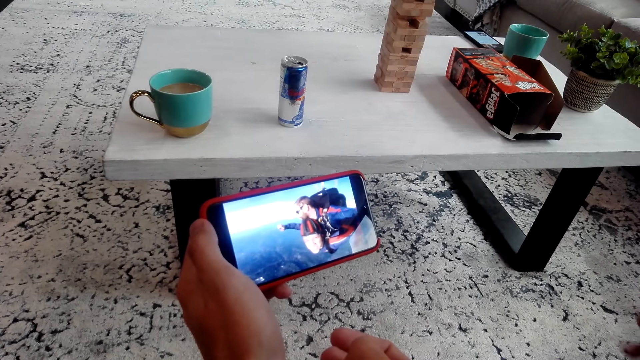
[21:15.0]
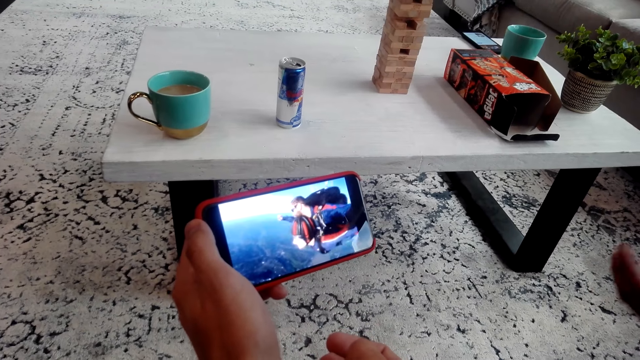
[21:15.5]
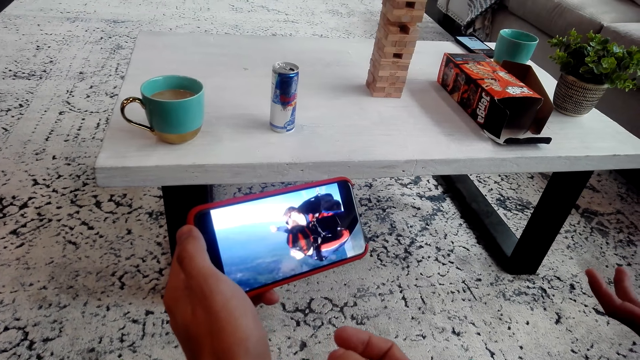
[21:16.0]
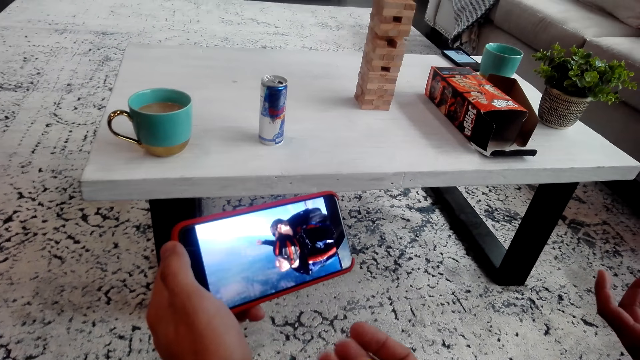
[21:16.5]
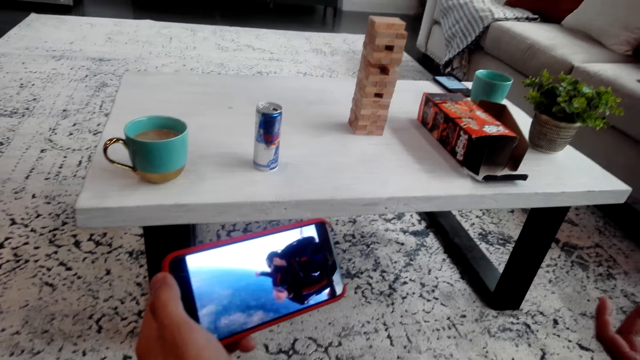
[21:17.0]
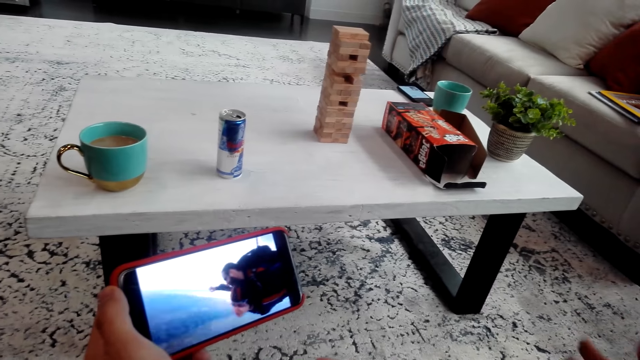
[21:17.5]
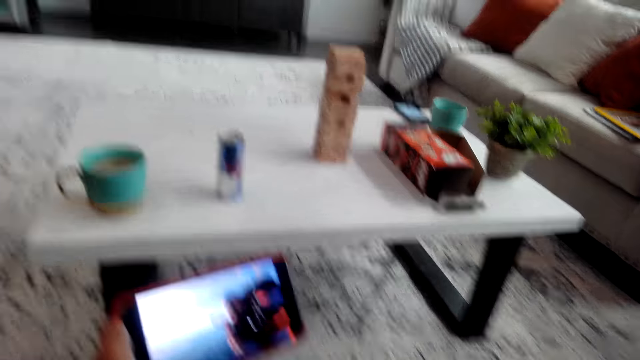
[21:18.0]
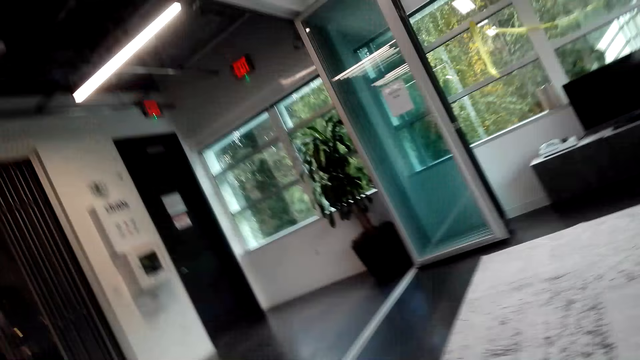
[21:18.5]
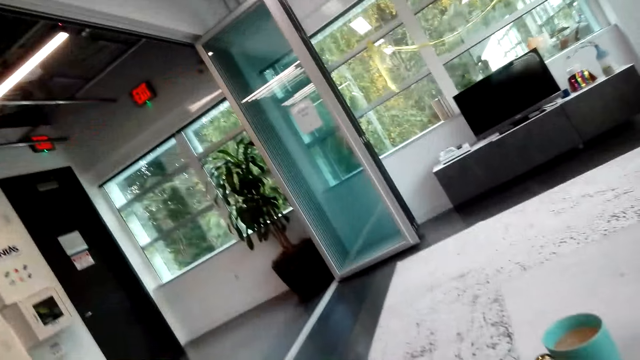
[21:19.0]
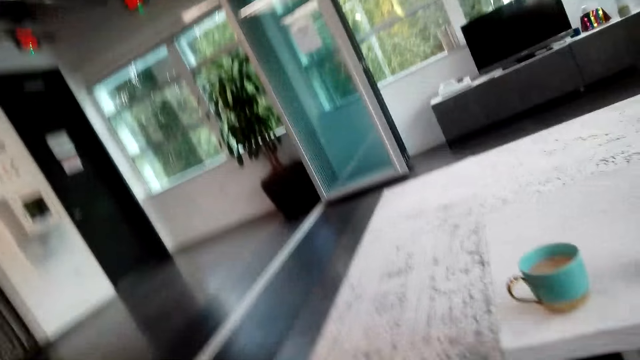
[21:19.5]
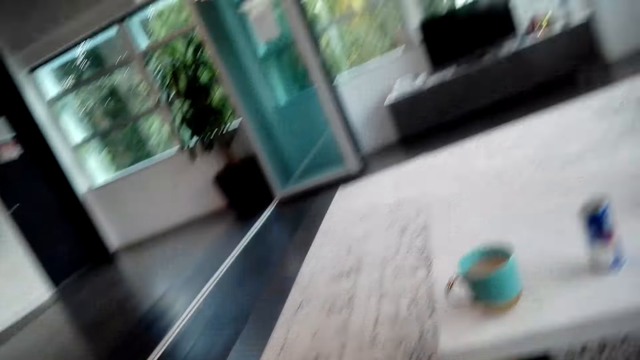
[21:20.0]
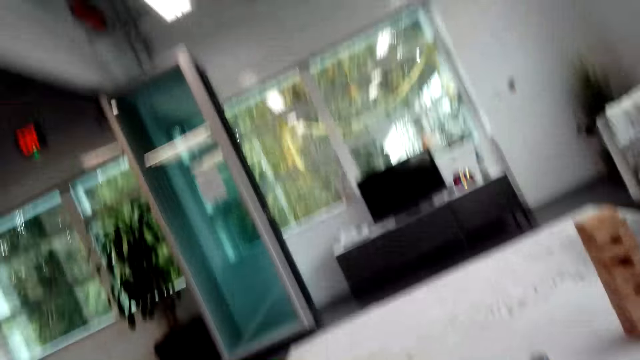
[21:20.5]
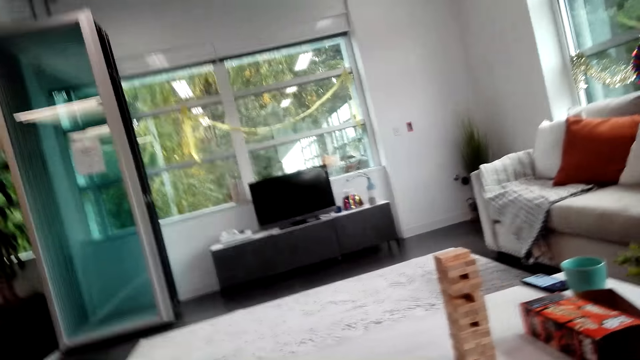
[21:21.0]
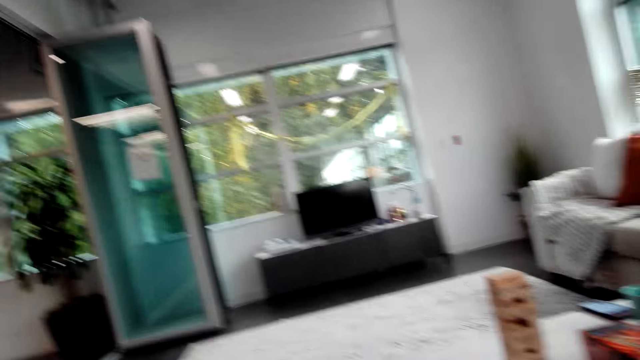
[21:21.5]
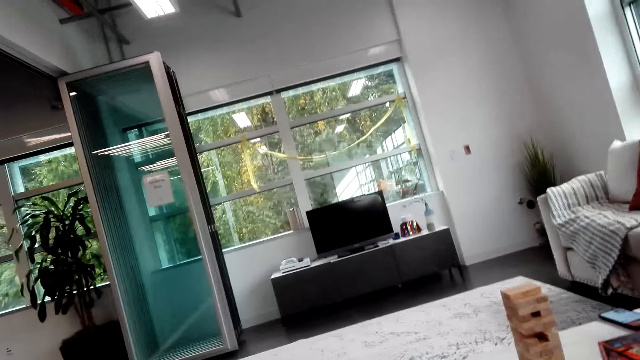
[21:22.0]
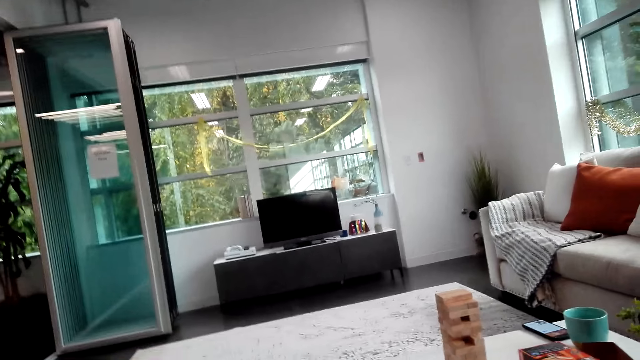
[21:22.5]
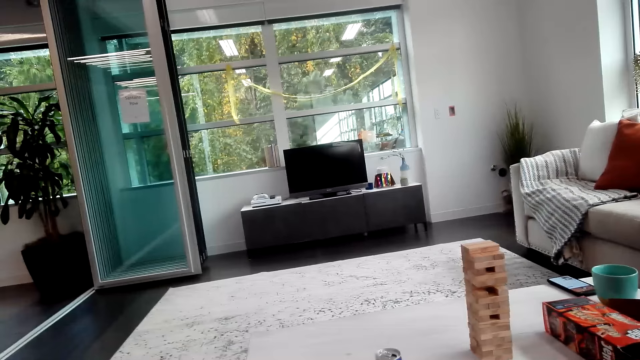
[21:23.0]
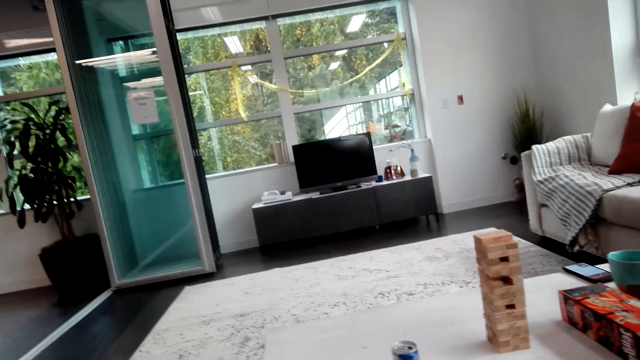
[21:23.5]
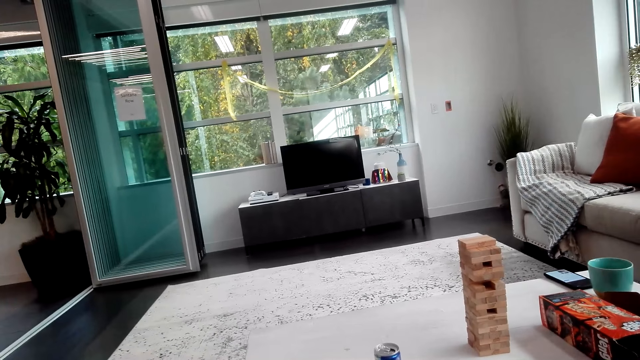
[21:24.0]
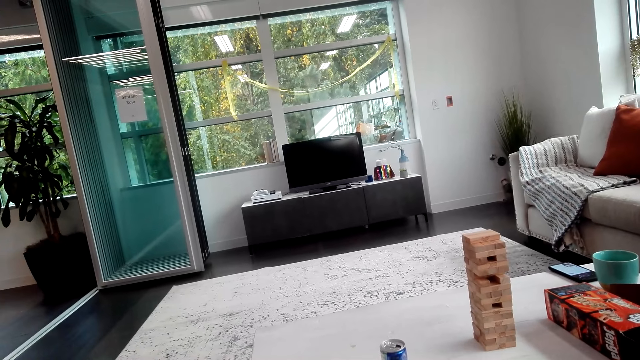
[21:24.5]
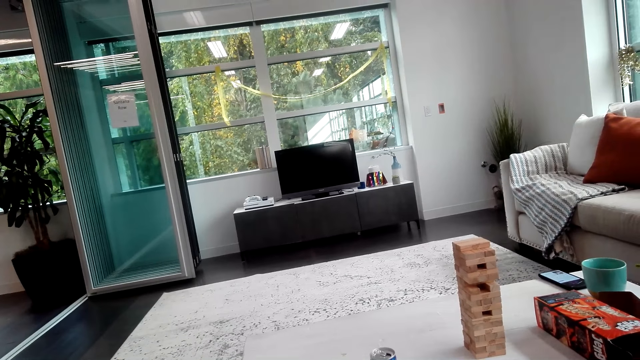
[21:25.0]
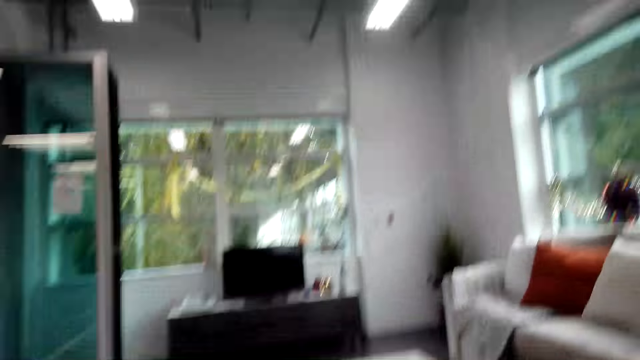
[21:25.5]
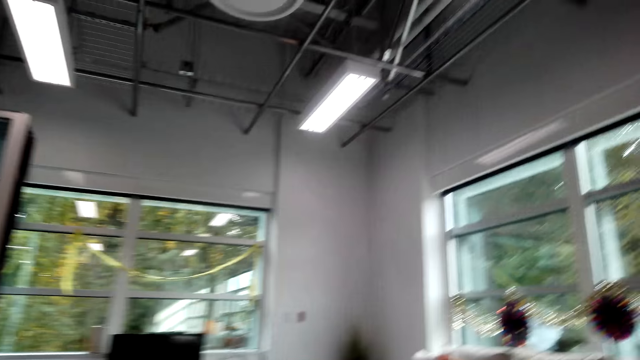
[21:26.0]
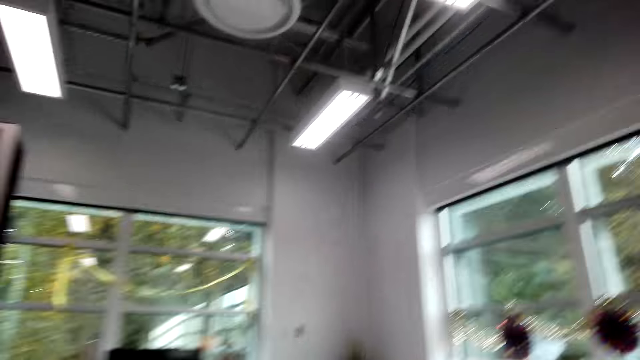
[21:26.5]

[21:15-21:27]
A man gestures with his hand. The camera wearer looks around the house.

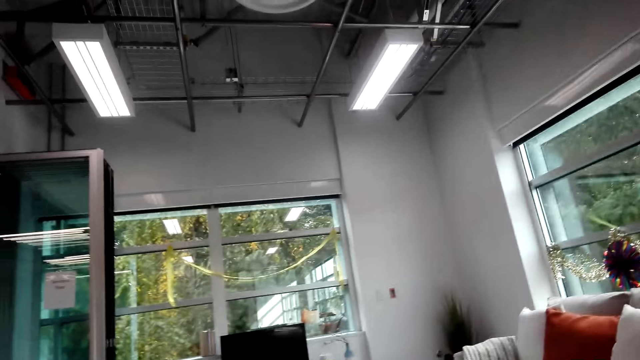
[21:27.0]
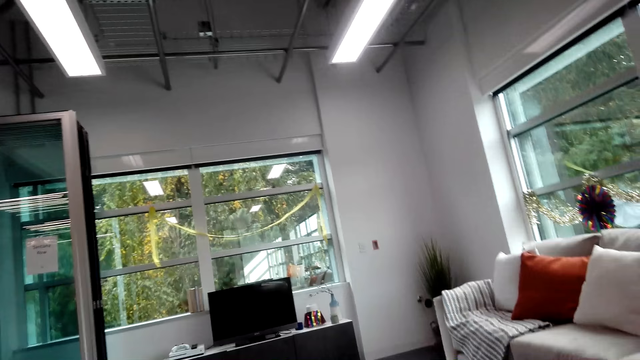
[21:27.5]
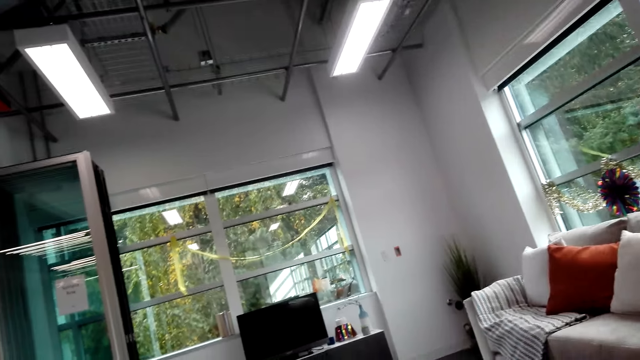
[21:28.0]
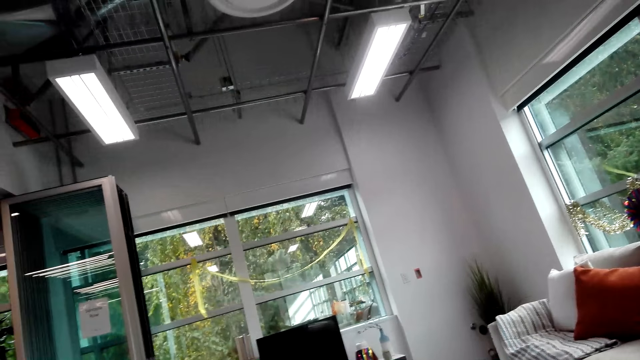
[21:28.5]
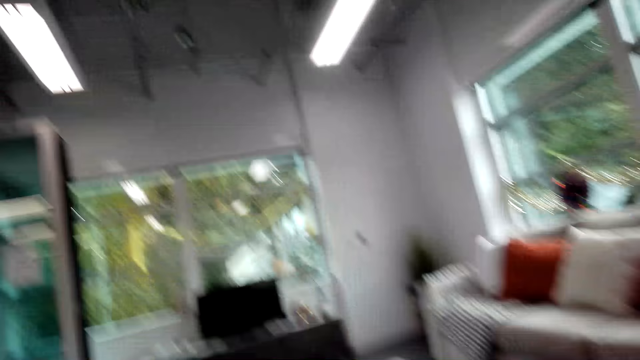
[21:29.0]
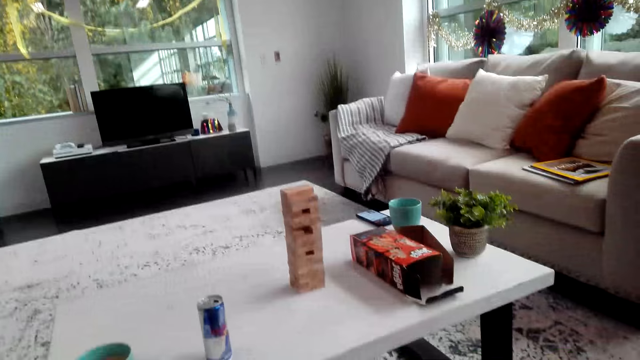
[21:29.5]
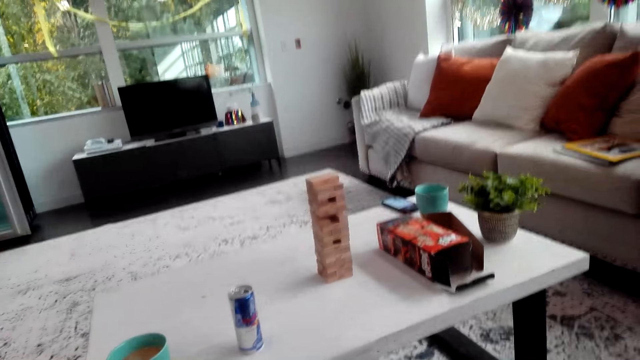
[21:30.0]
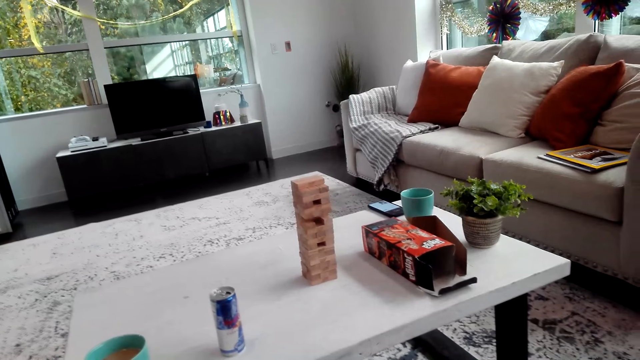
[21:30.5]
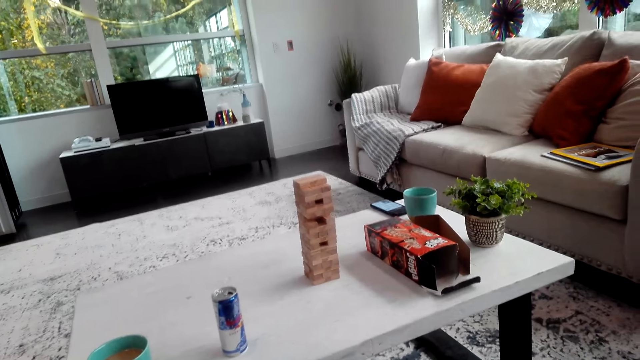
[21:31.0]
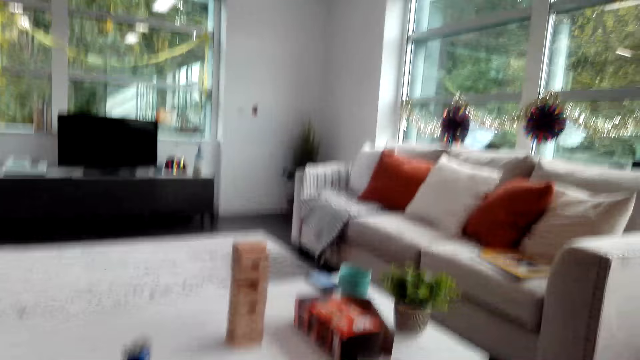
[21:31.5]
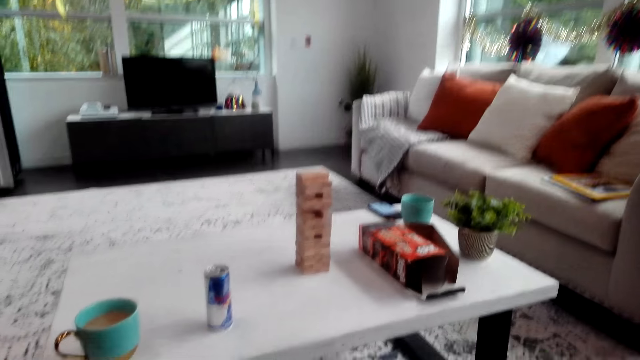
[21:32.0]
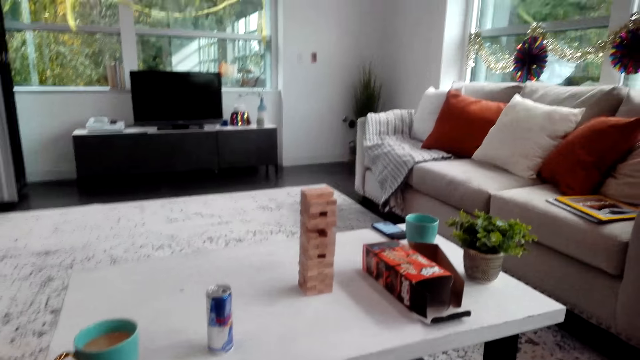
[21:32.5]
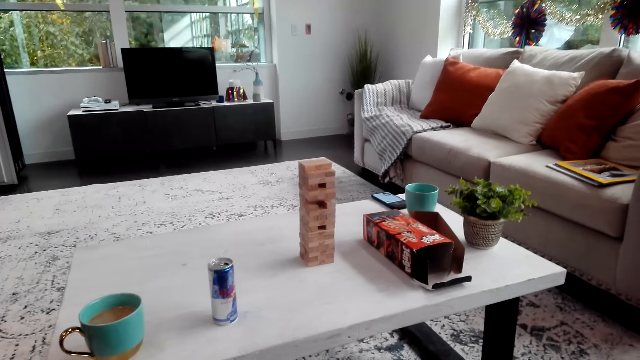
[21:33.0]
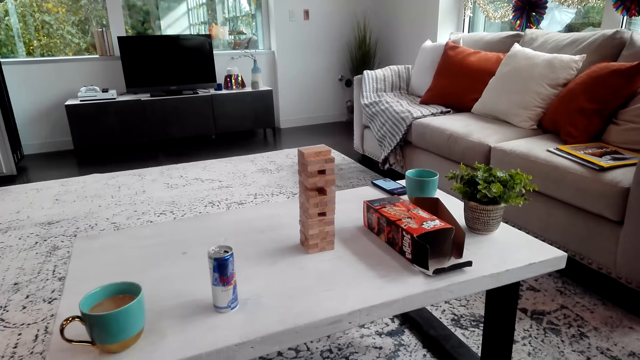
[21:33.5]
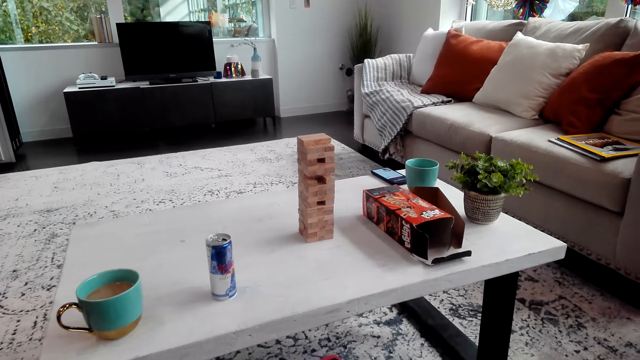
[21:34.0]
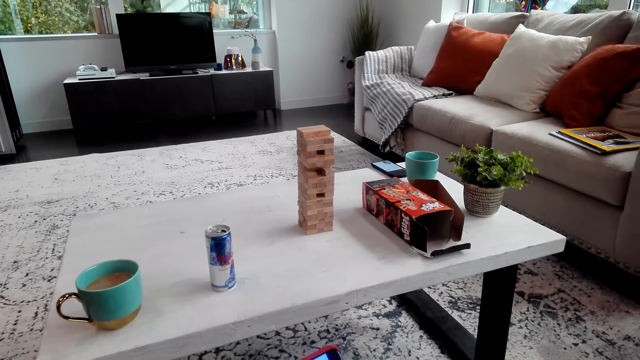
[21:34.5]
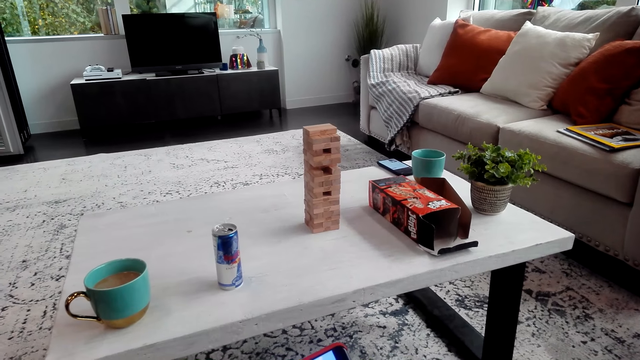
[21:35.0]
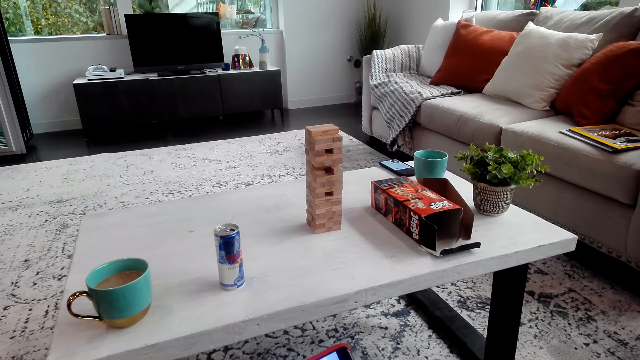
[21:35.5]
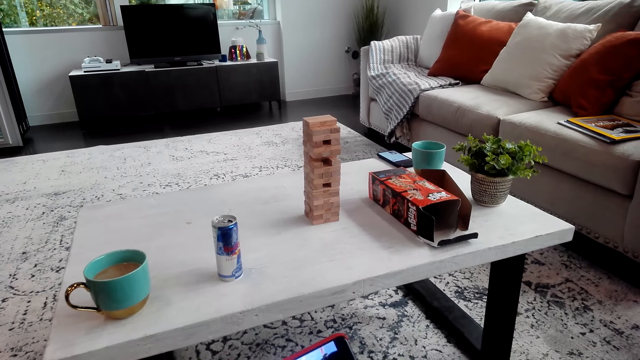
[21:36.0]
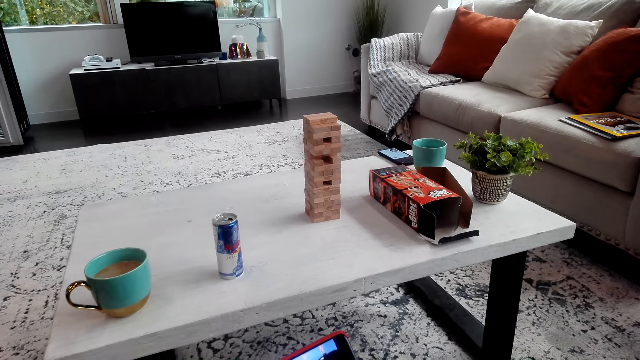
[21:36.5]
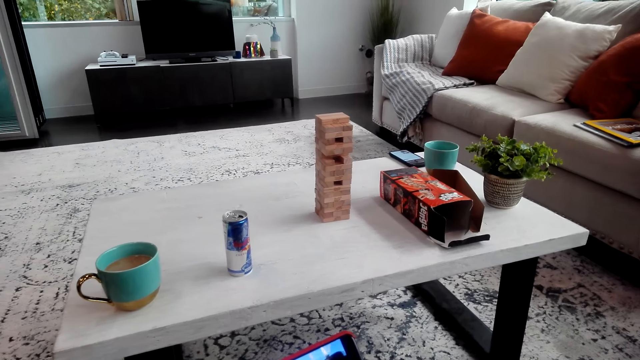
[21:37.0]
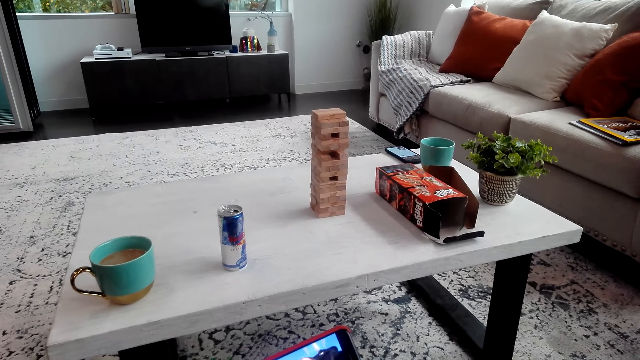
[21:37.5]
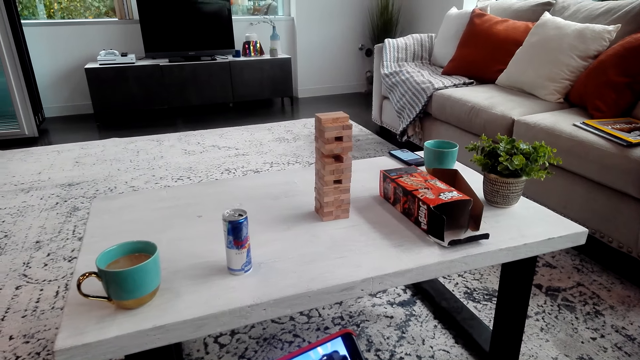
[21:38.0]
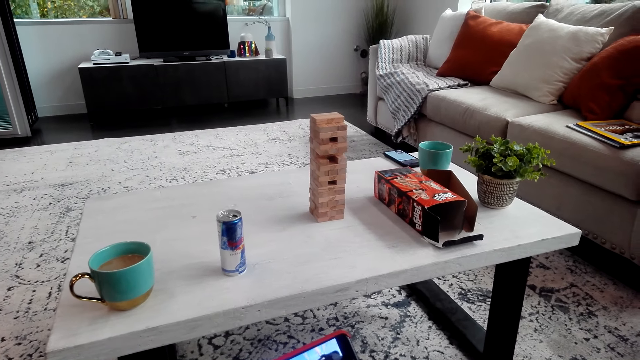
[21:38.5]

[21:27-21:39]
The camera wearer looks at the phone.
